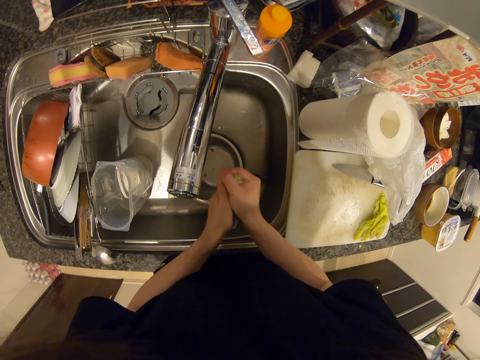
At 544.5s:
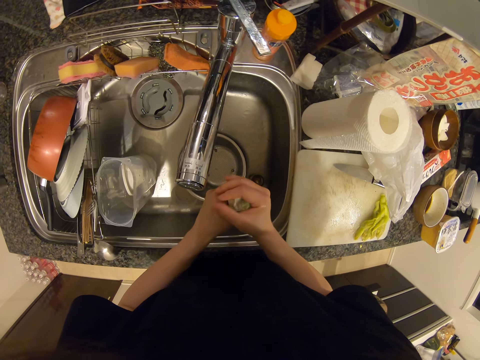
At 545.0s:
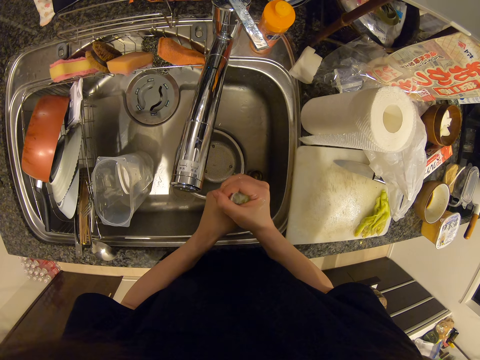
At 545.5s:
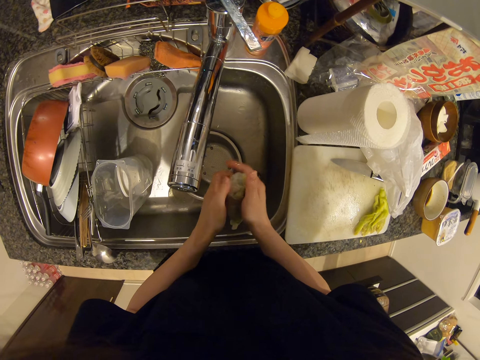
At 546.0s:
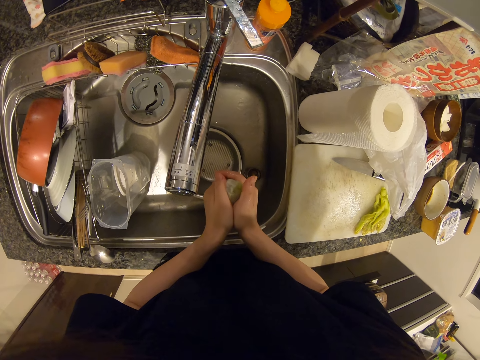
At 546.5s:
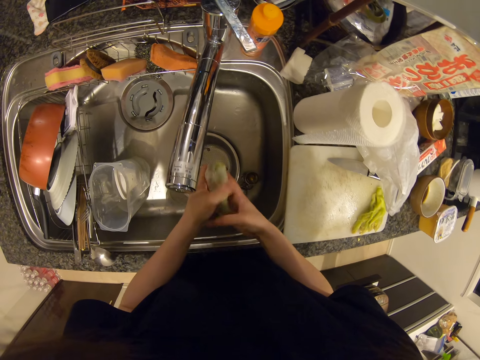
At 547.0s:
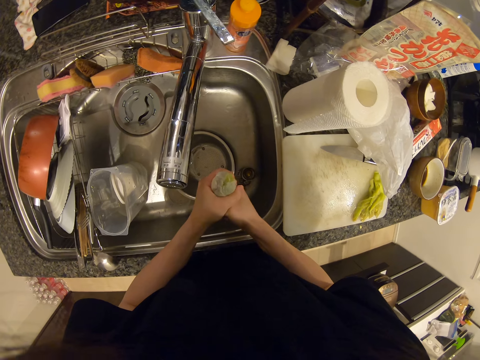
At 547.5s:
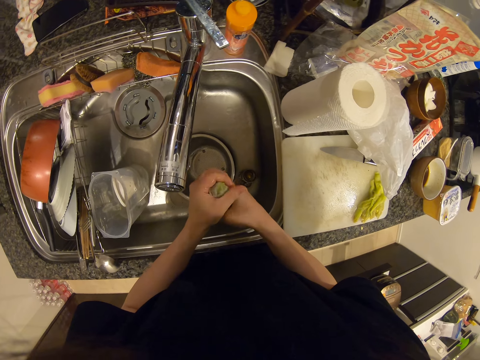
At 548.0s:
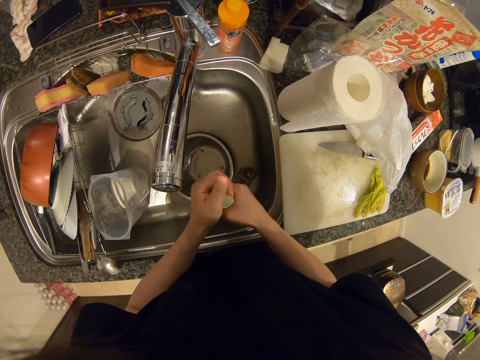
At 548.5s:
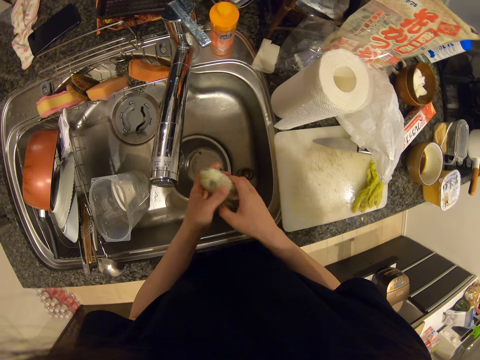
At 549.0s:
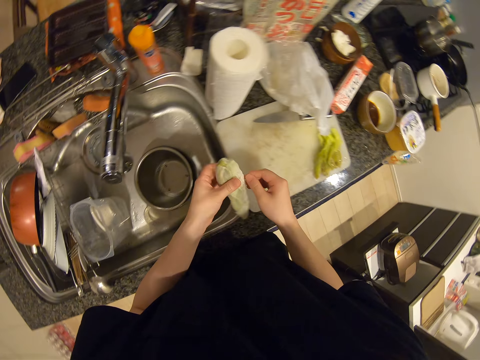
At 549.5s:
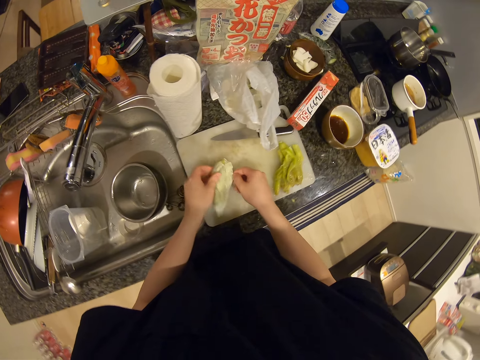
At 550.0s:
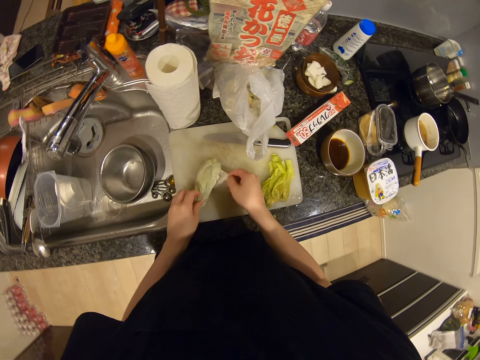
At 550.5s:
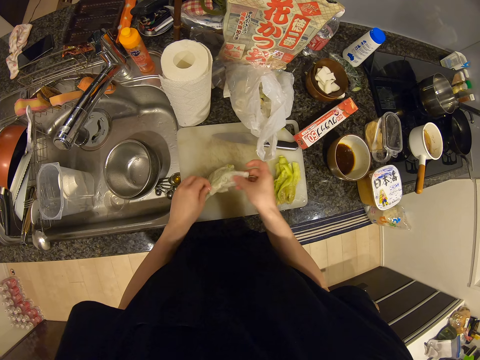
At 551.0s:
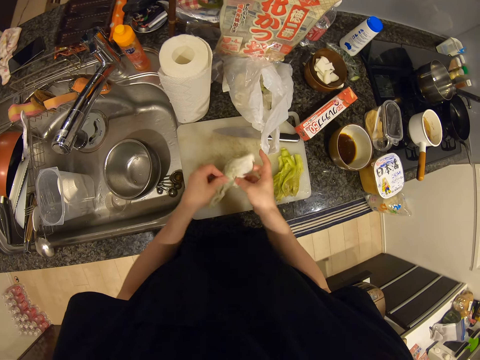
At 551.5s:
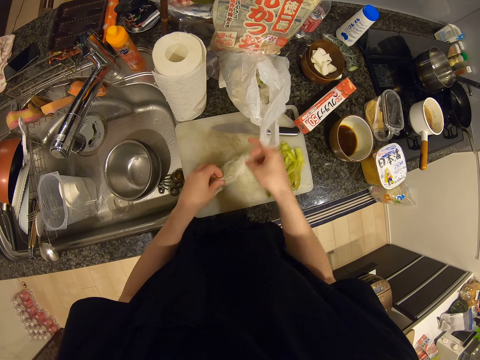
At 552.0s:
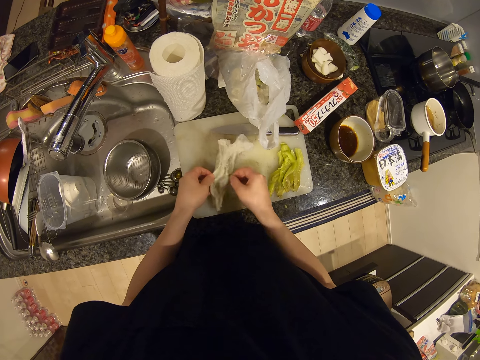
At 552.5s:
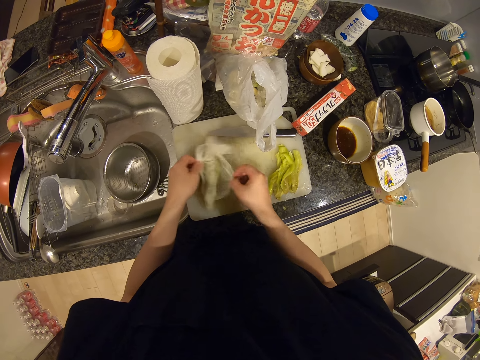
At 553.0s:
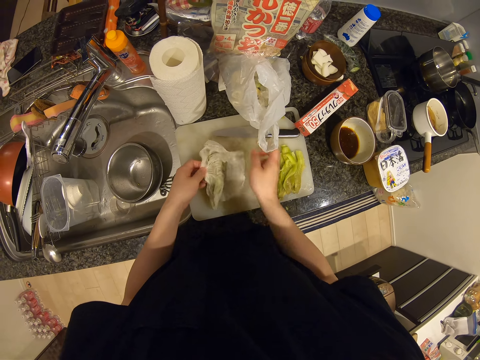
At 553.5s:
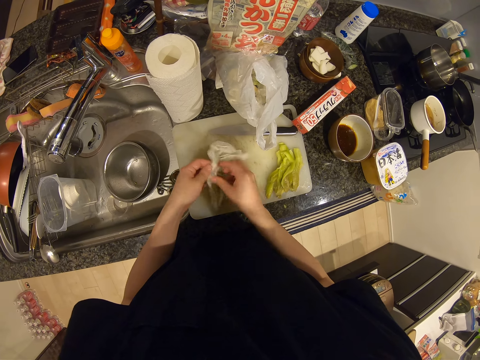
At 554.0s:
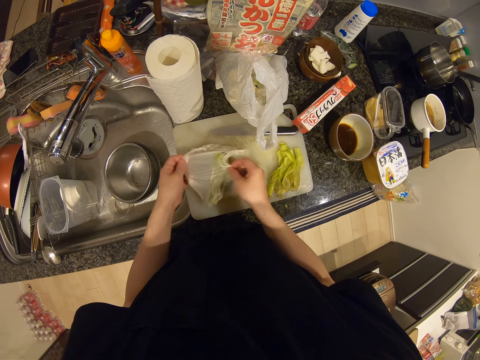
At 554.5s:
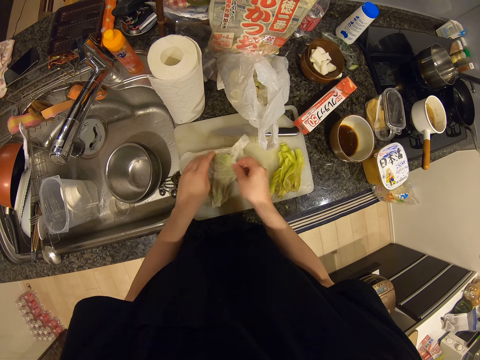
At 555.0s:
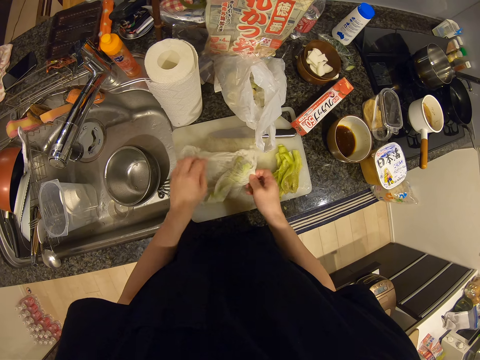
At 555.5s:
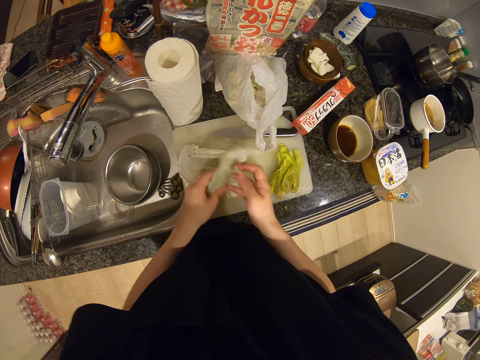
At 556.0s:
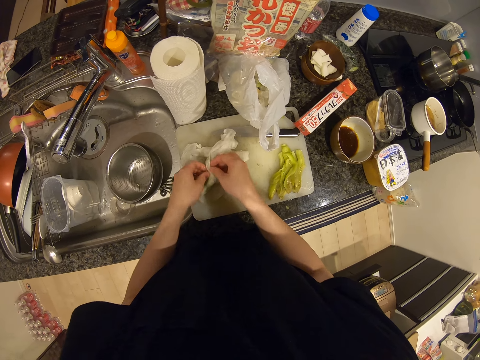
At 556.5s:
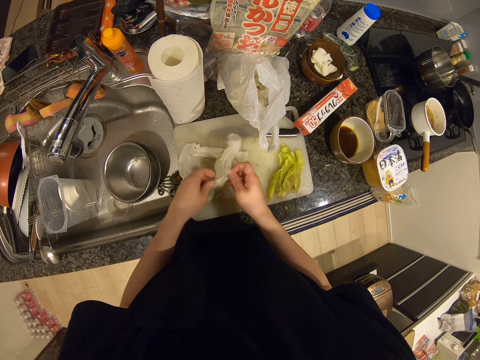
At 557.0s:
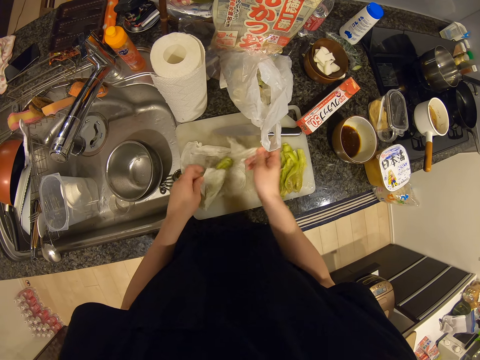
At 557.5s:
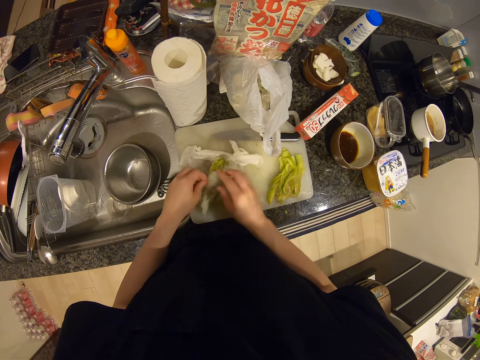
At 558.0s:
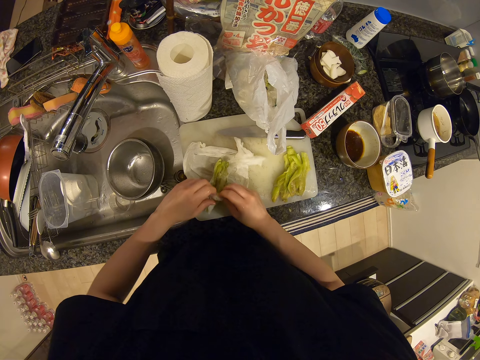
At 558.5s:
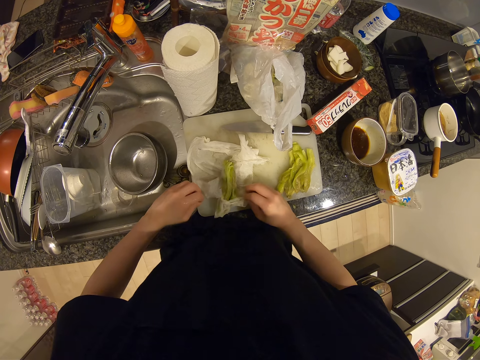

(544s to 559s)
The camera wearer unwraps the bottle gourd.

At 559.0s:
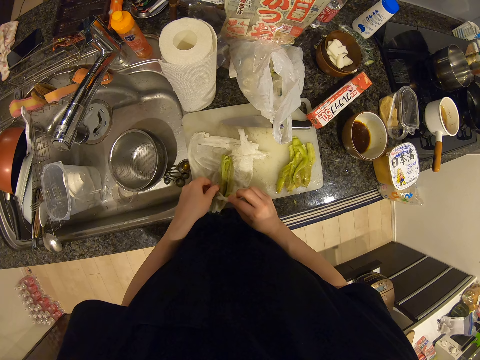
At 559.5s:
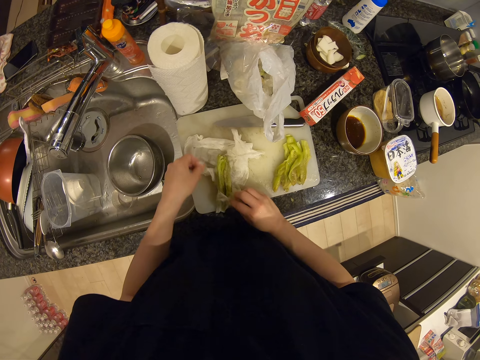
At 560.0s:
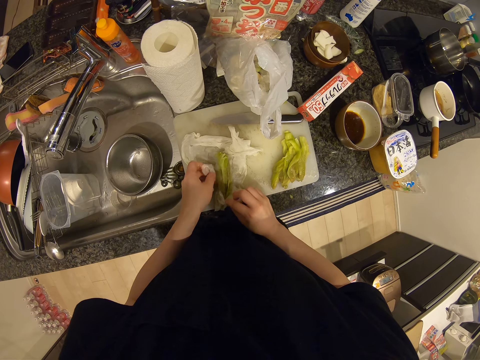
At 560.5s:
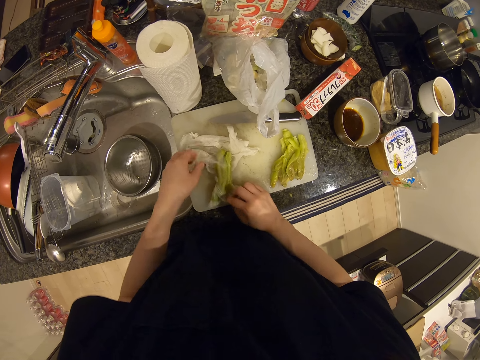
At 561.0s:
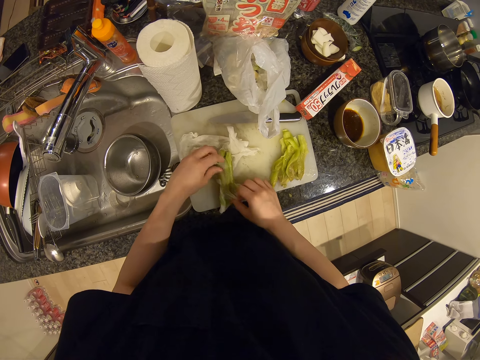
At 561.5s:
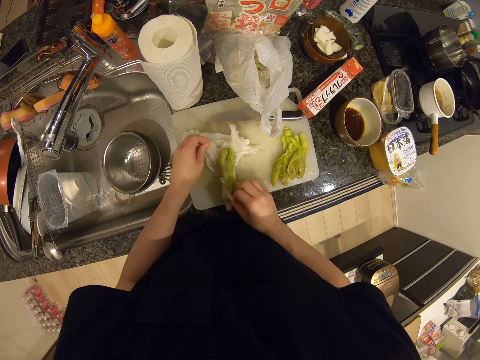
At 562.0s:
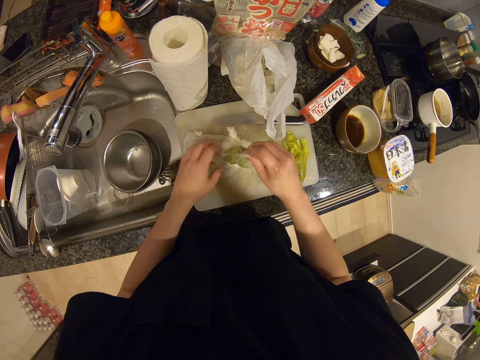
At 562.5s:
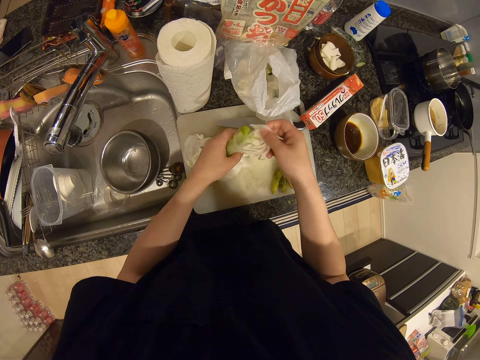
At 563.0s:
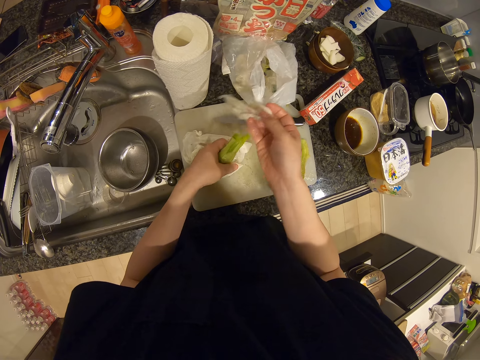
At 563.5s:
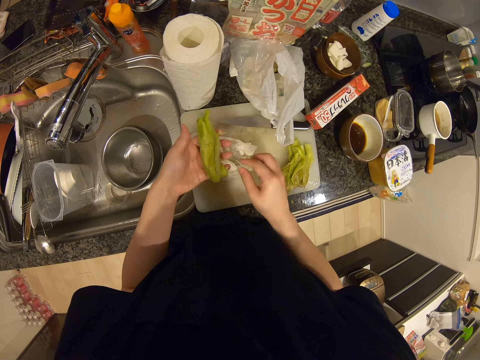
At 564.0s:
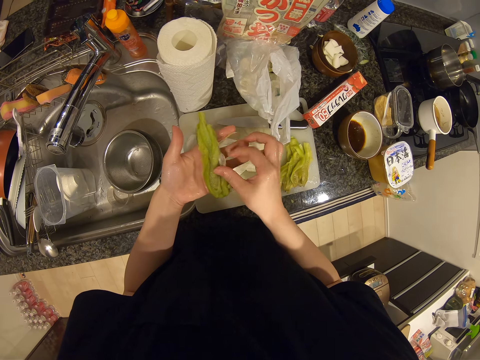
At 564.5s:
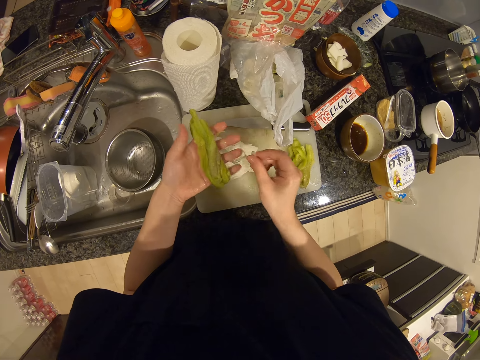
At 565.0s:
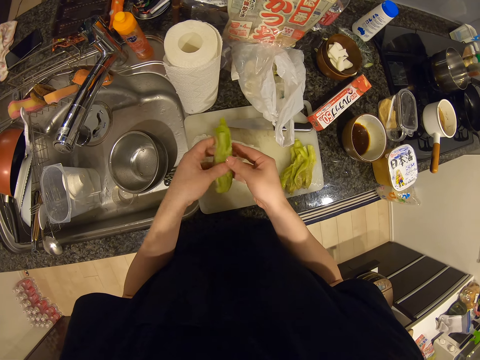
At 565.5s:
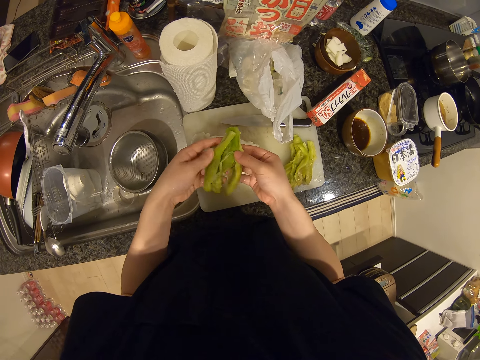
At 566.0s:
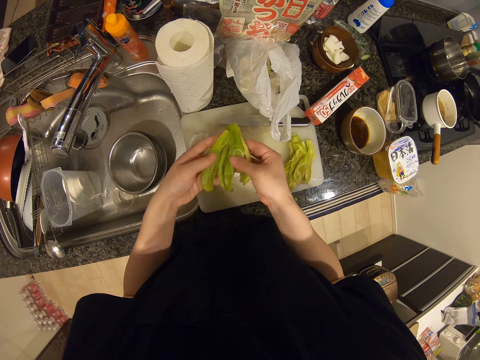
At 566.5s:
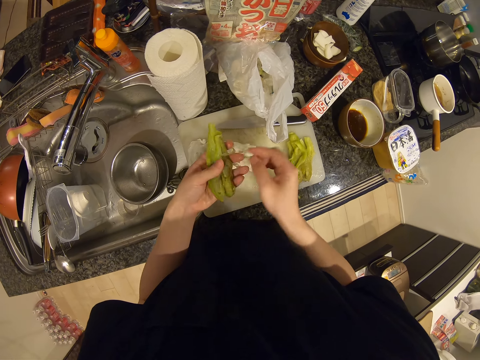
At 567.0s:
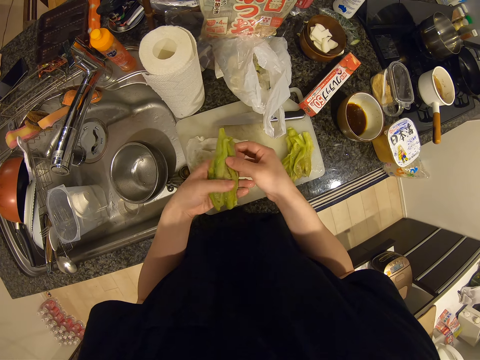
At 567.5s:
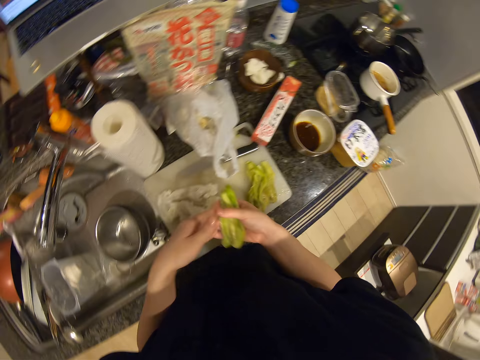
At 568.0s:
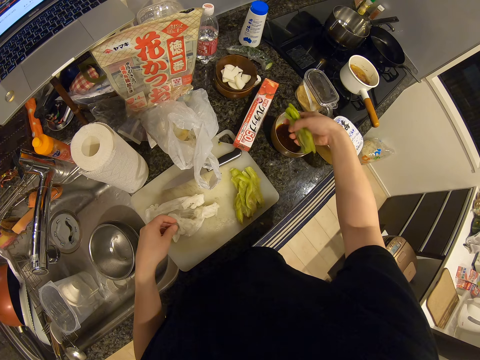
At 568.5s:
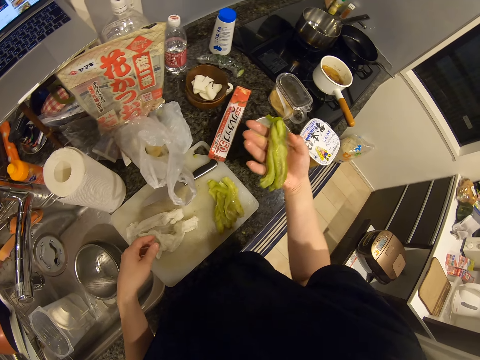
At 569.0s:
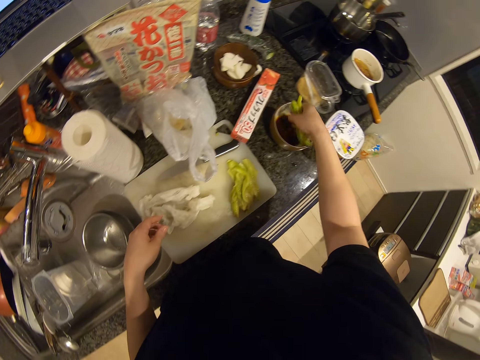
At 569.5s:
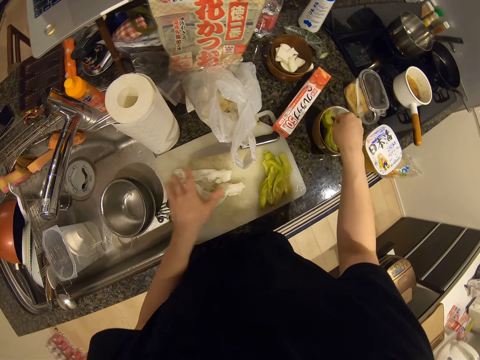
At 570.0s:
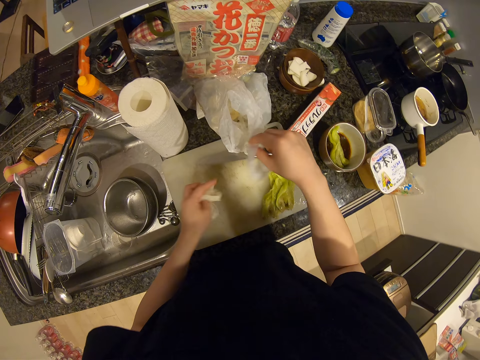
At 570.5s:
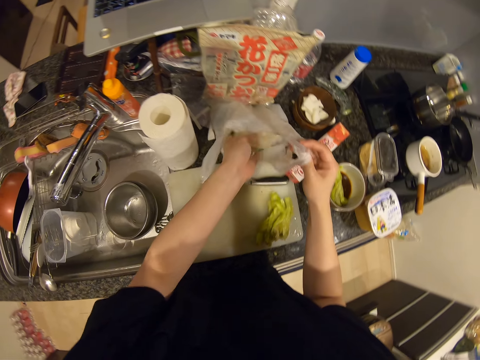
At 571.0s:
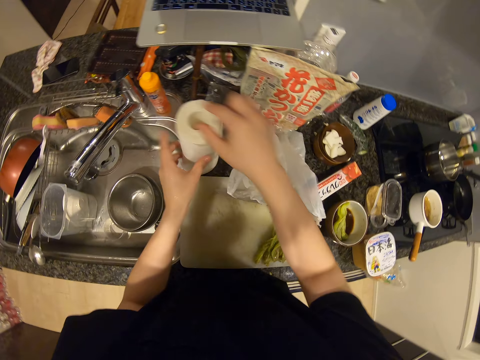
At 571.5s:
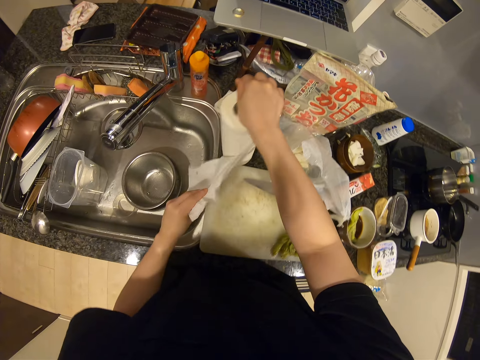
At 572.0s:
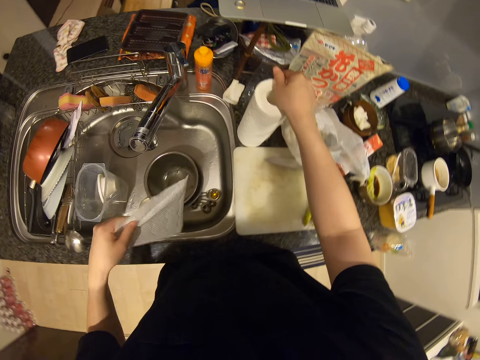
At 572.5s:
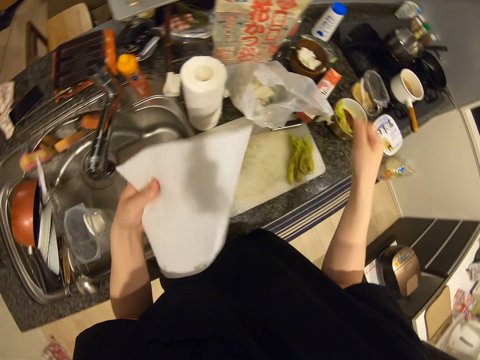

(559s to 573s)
The camera wearer picks up the vegetable. They remove the paper towel on the vegetable, throw away the paper towel and check something. They open the vegetable. They put the vegetable in a dish on the table. They pack the paper towel on the chopping board. They pick up the paper wraps. They throw the paper towel into the trash cellophane. They cut a paper towel from a roll of paper towel.
